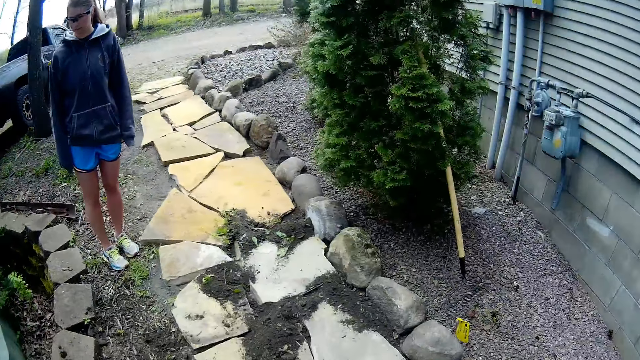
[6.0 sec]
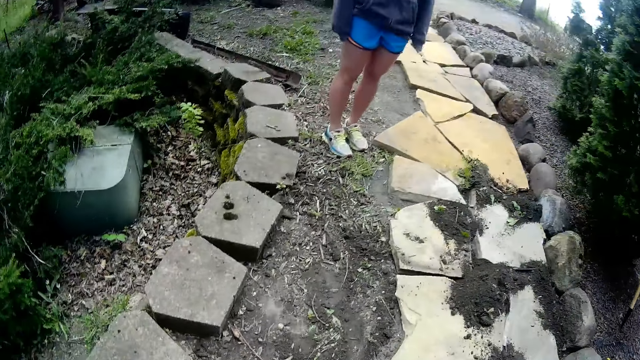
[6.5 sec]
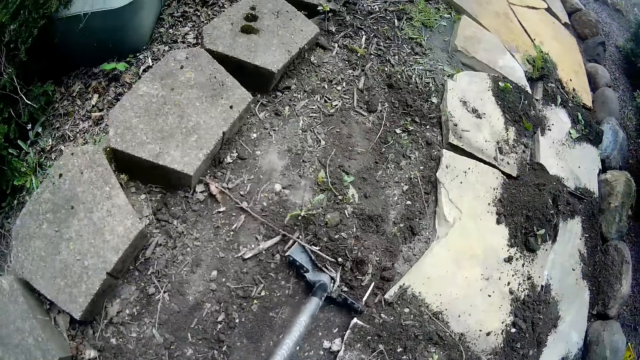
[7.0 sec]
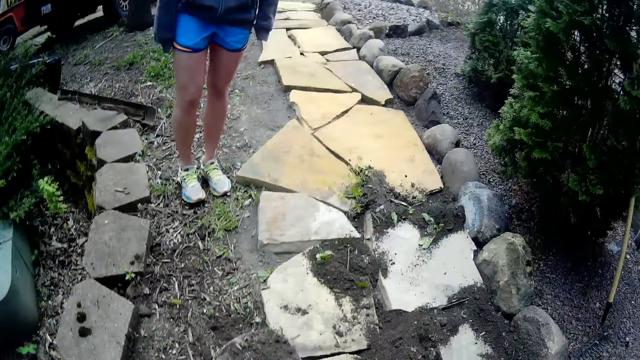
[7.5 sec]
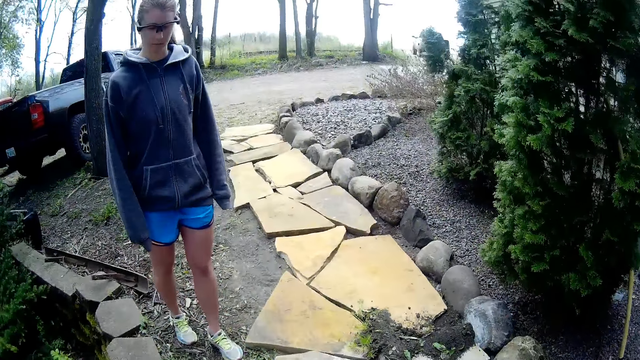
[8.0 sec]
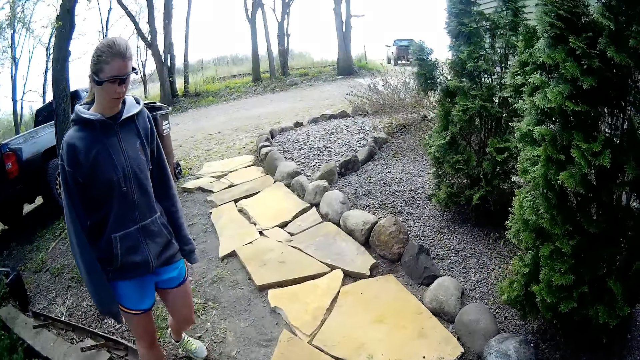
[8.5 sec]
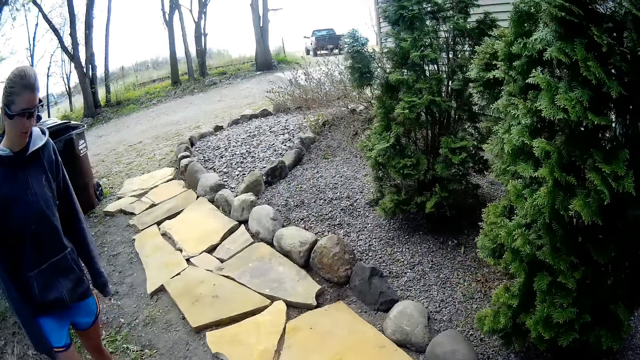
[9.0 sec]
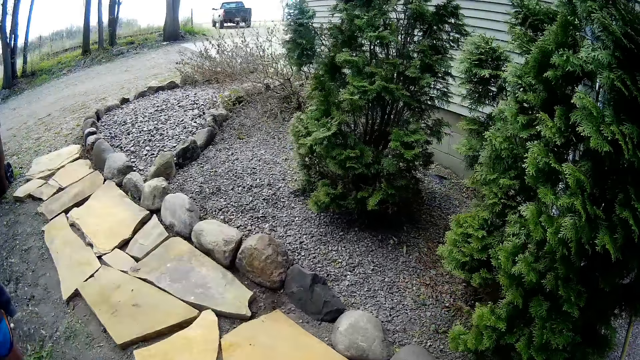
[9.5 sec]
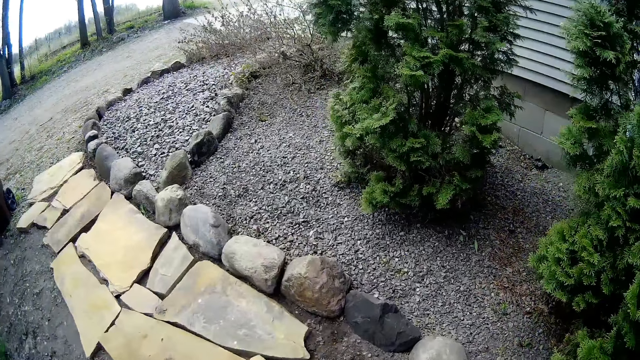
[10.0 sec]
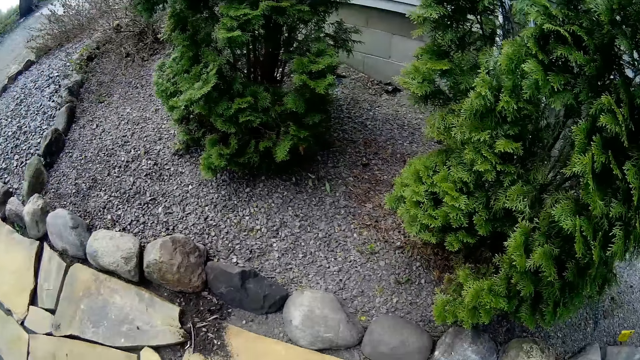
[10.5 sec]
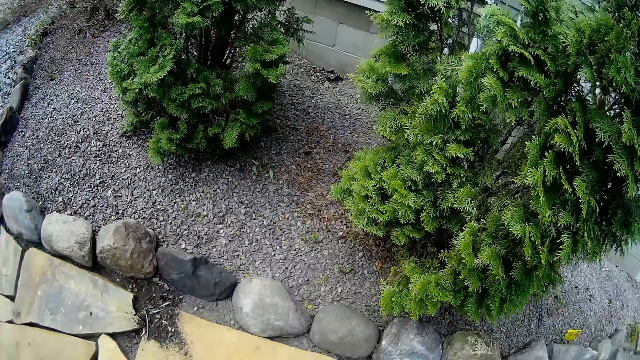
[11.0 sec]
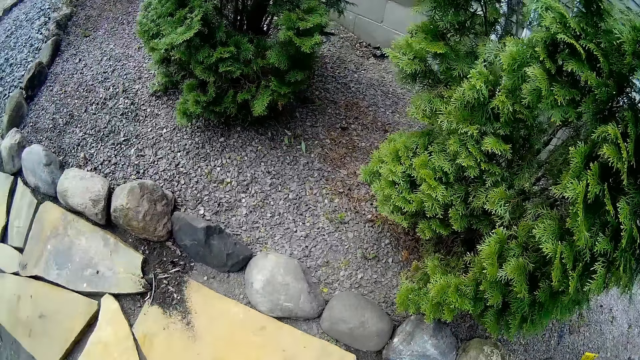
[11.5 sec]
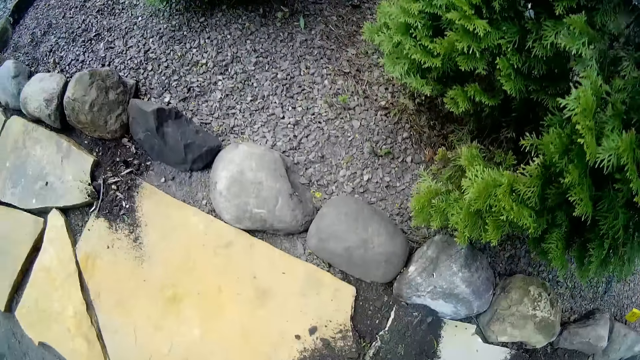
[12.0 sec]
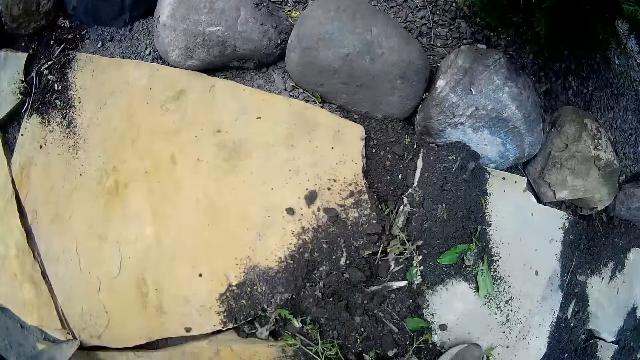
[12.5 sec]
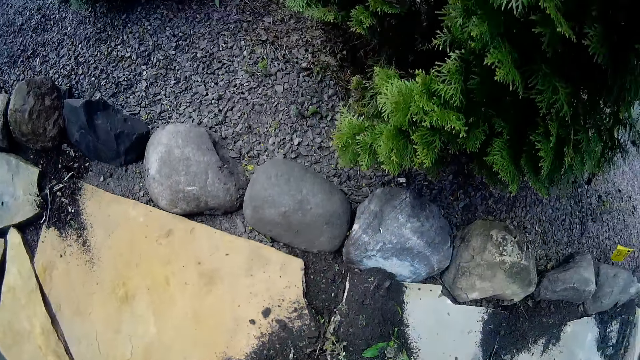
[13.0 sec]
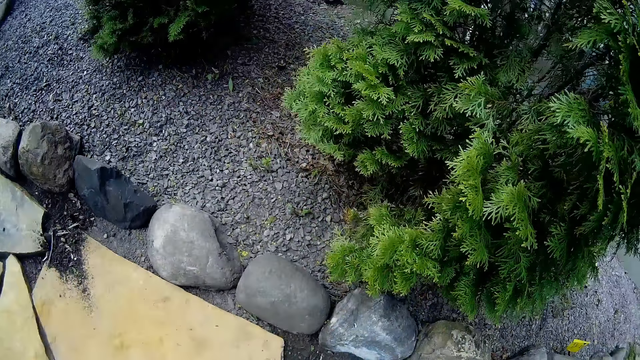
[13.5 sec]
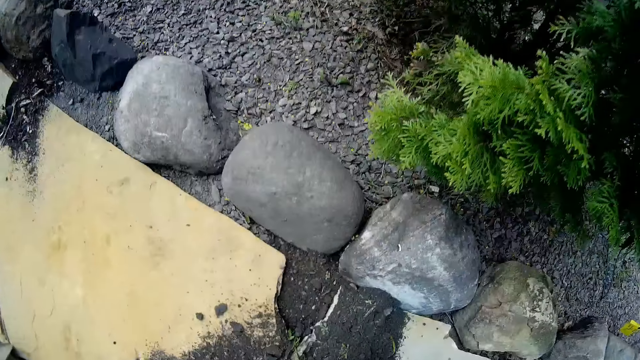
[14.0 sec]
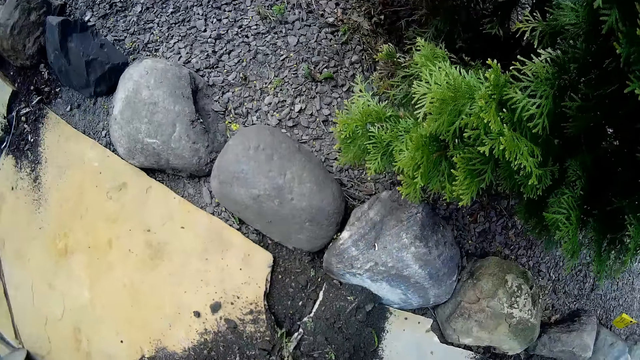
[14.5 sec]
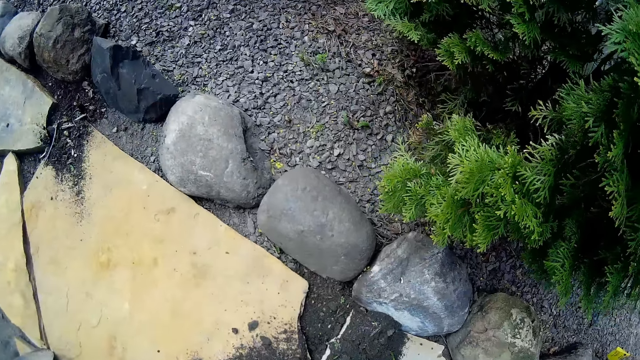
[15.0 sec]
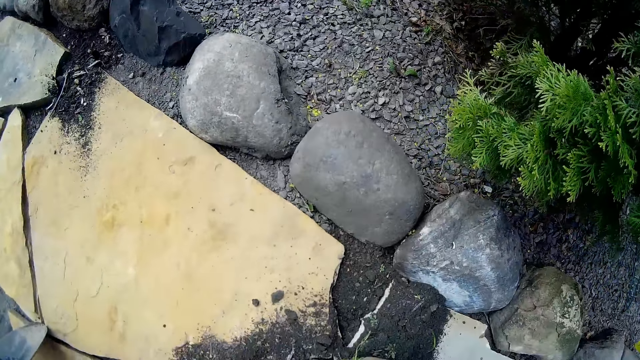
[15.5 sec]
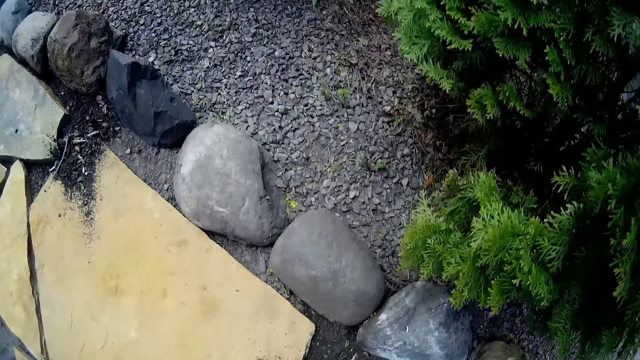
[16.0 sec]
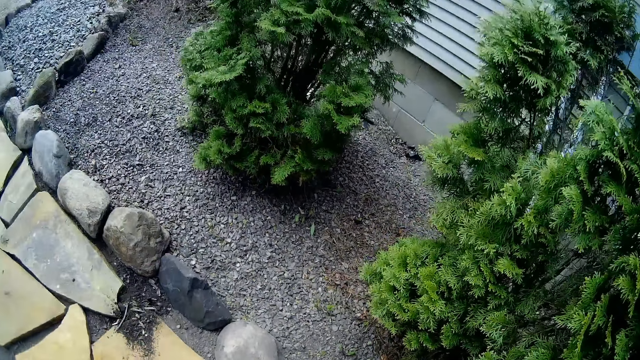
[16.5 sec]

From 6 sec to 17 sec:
The camera wearer digs the soil with a shovel in his right hand. He pours the soil along the path with the shovel in his right hand.

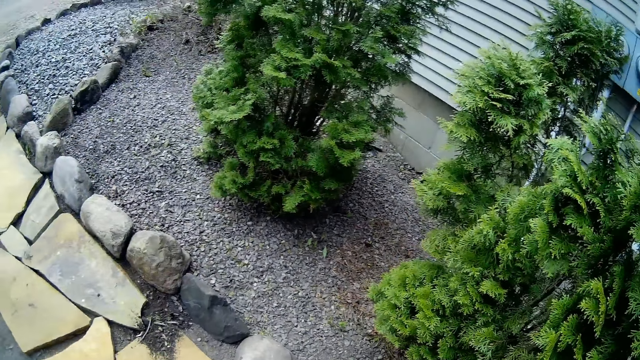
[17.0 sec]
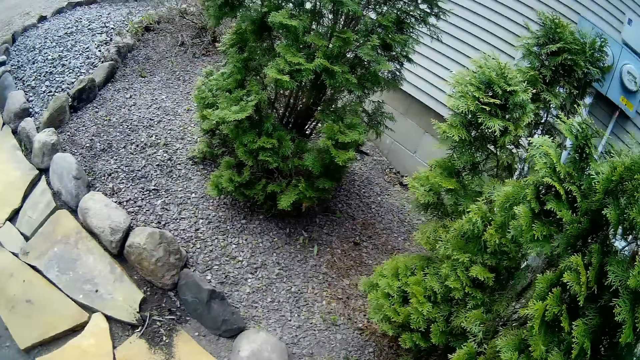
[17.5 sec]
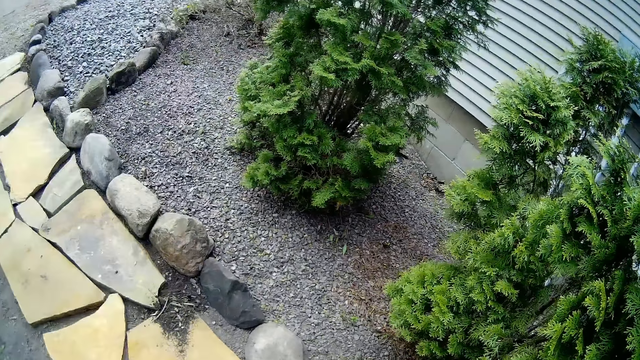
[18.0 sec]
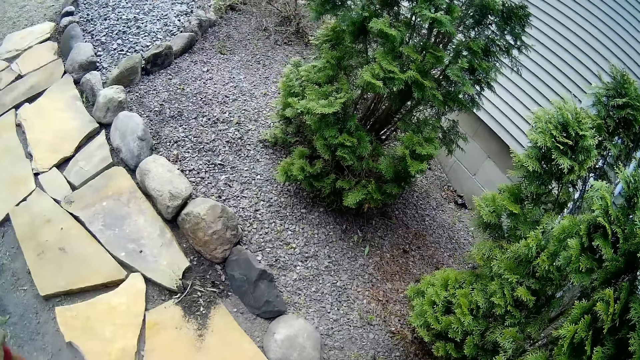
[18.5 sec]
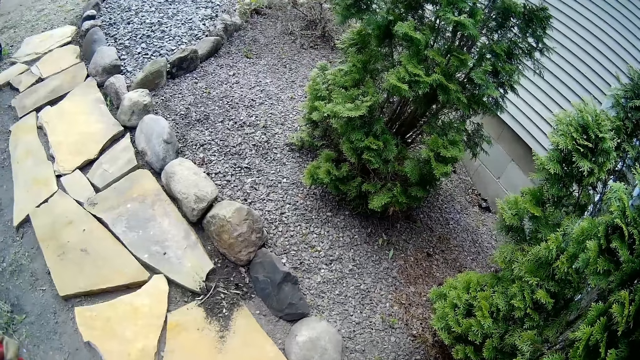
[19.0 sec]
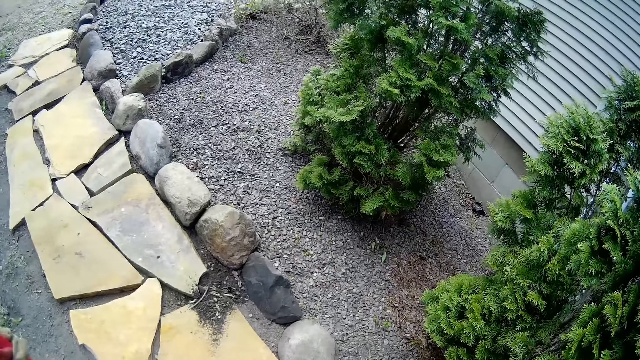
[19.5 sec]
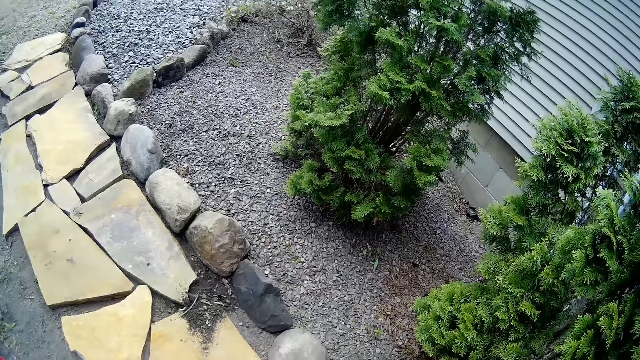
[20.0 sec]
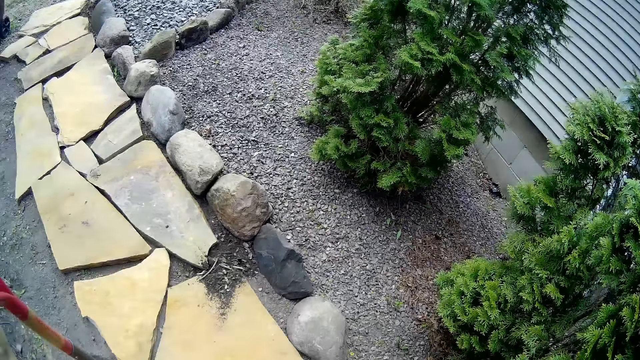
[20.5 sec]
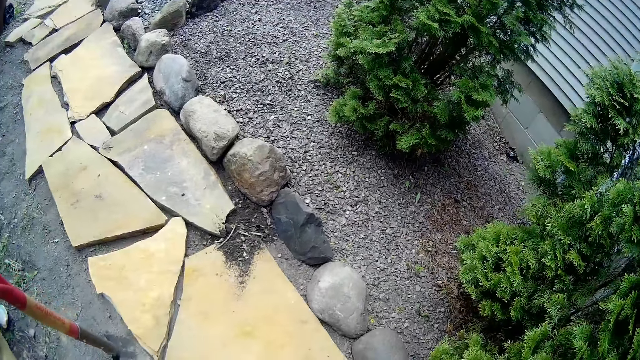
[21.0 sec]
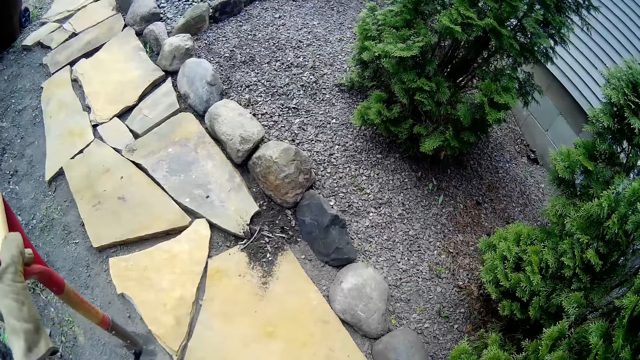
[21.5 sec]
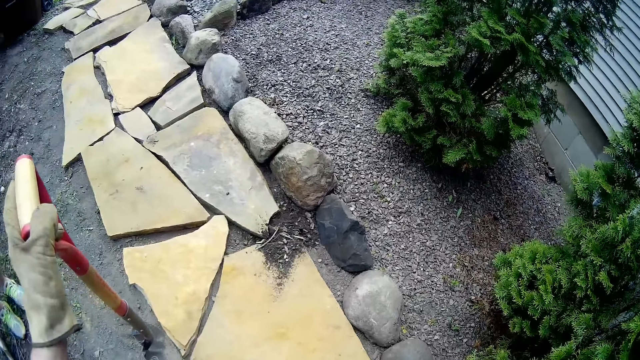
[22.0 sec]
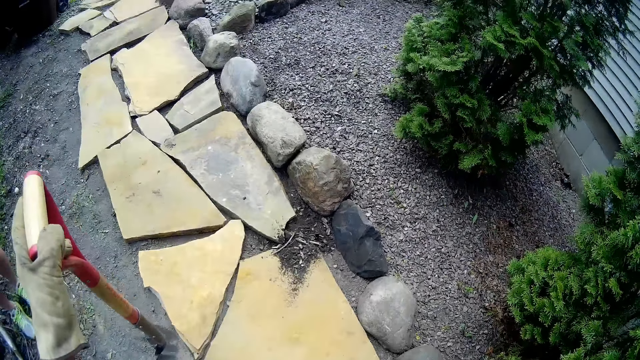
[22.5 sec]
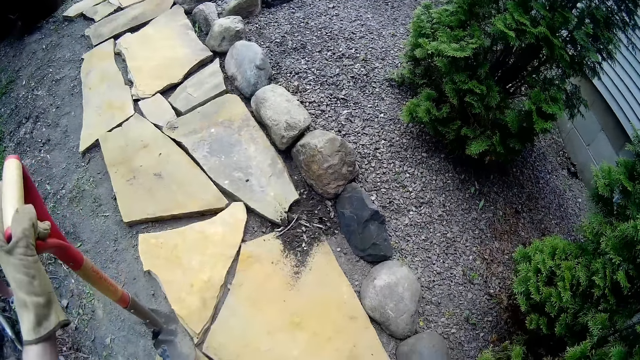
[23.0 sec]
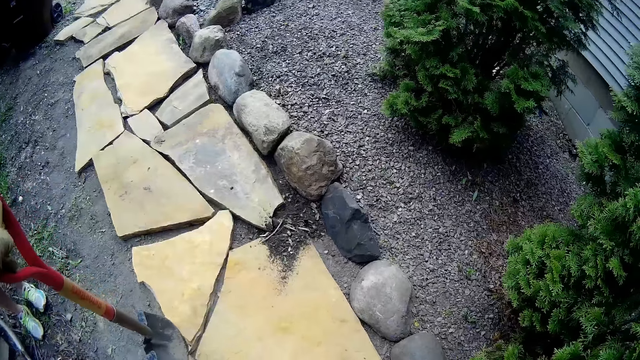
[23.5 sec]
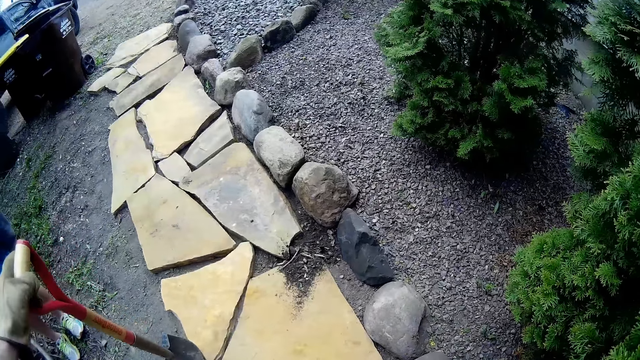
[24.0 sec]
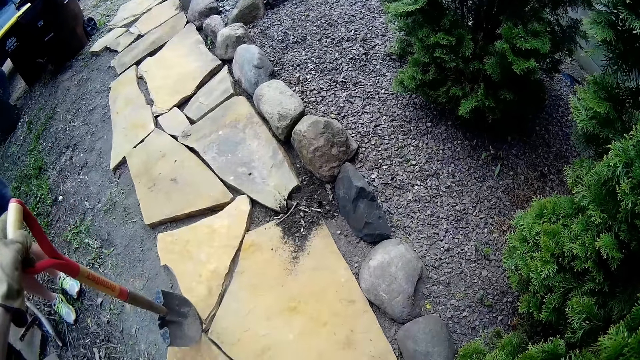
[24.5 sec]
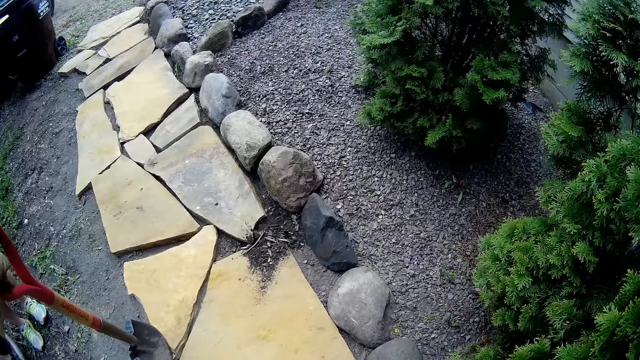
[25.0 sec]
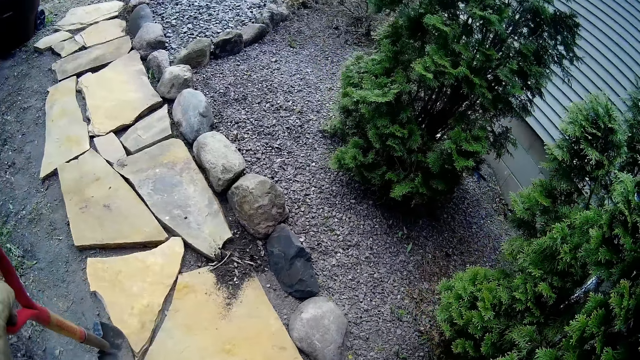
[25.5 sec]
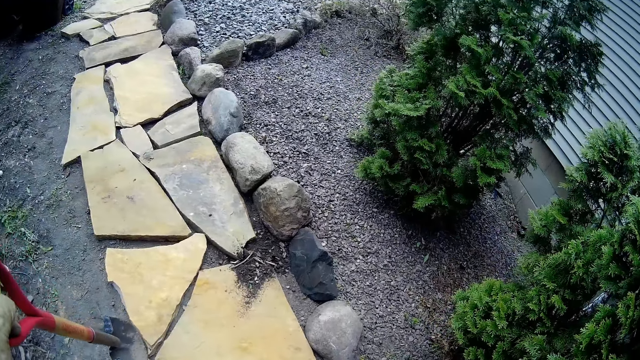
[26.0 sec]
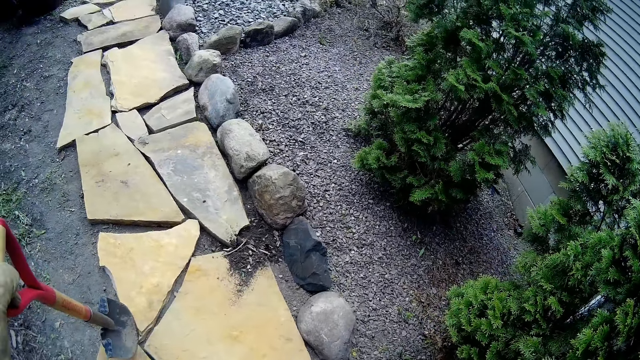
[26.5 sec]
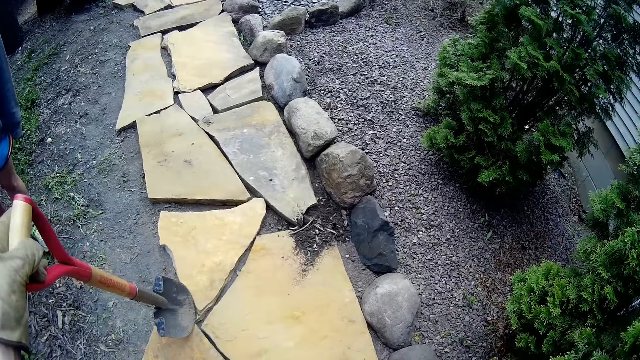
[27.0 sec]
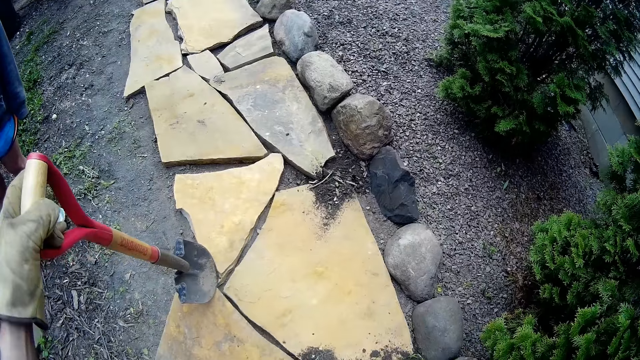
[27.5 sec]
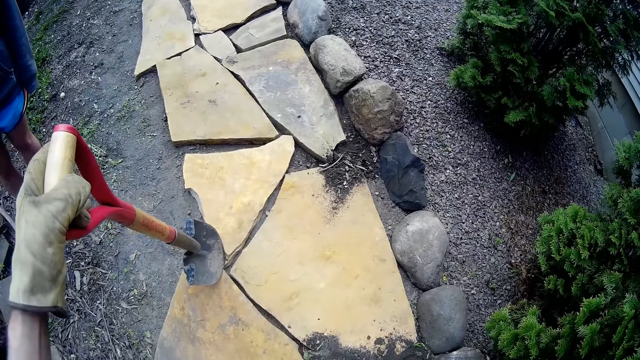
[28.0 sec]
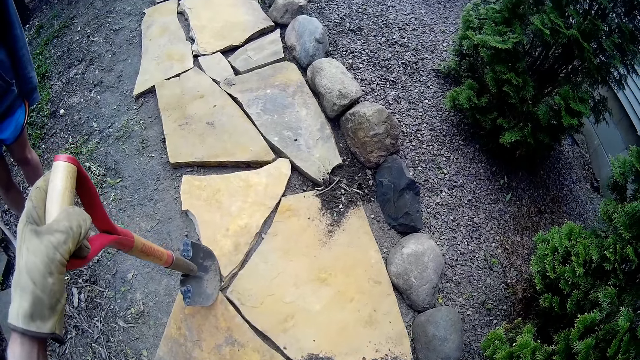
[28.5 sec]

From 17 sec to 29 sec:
The camera wearer holds the shovel with his gloved left hand. He converses with a woman.
